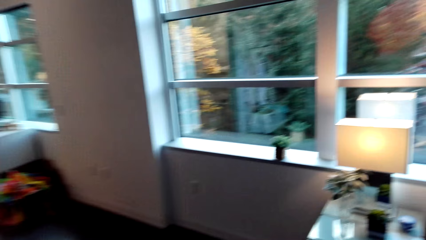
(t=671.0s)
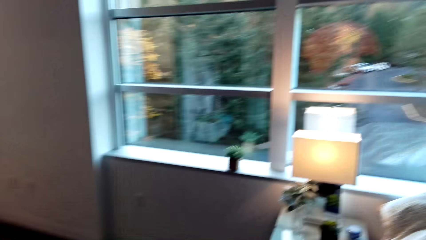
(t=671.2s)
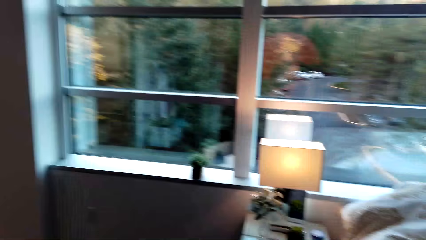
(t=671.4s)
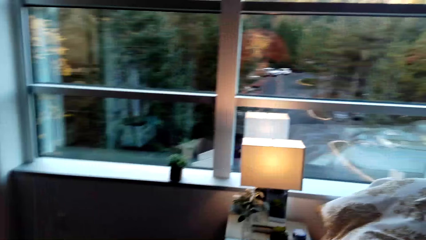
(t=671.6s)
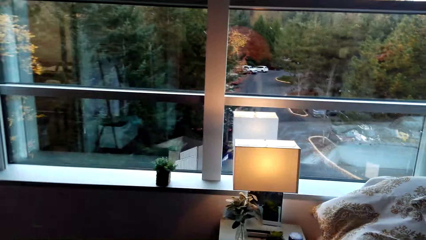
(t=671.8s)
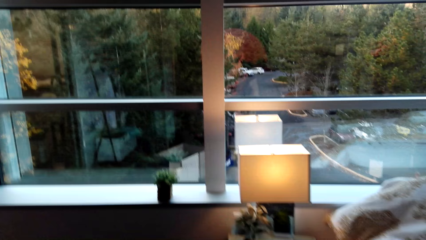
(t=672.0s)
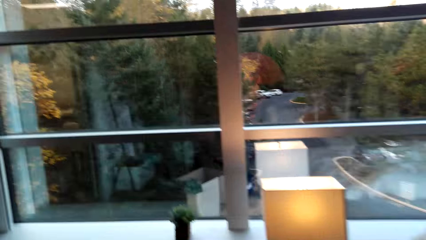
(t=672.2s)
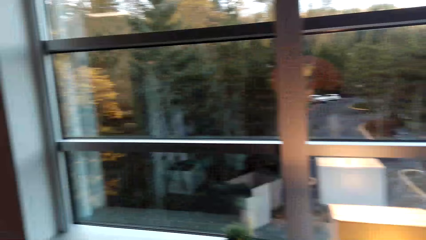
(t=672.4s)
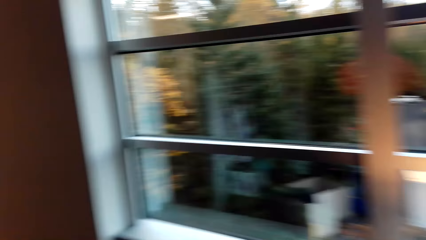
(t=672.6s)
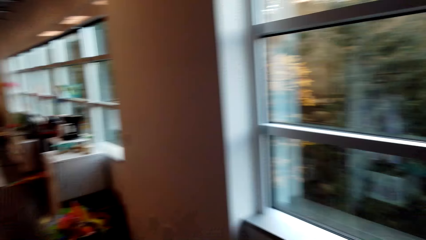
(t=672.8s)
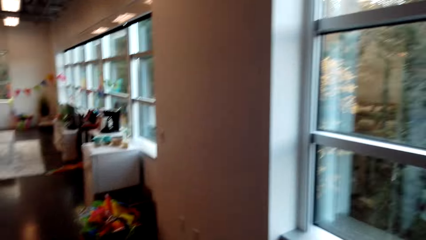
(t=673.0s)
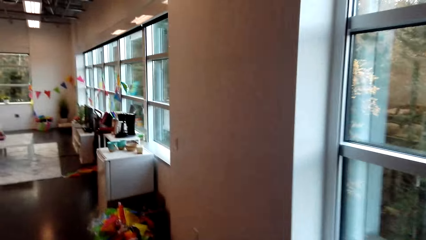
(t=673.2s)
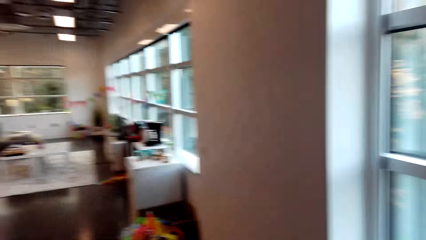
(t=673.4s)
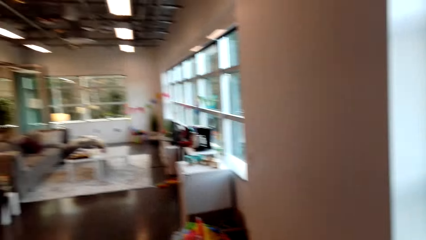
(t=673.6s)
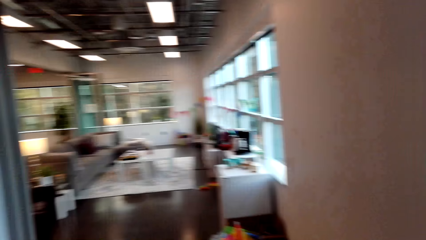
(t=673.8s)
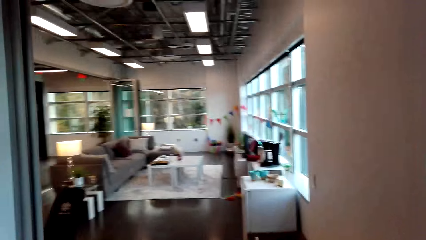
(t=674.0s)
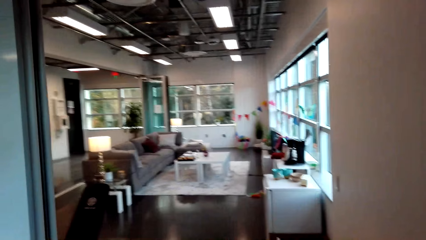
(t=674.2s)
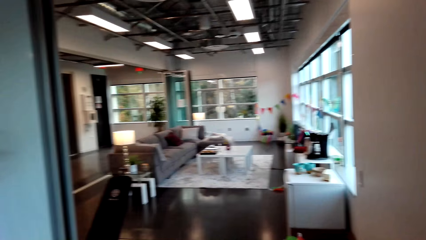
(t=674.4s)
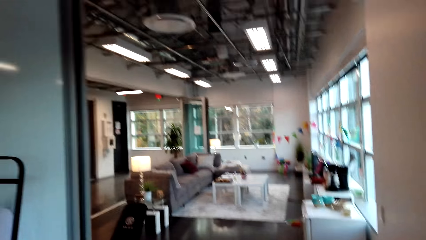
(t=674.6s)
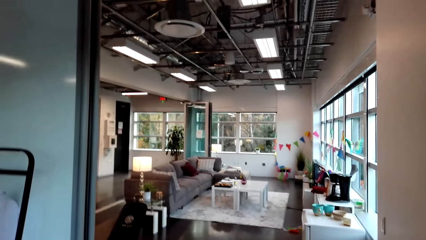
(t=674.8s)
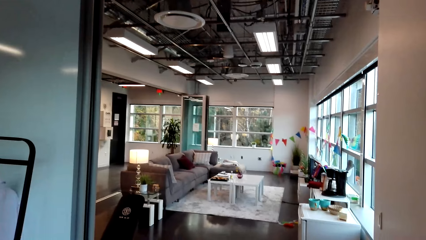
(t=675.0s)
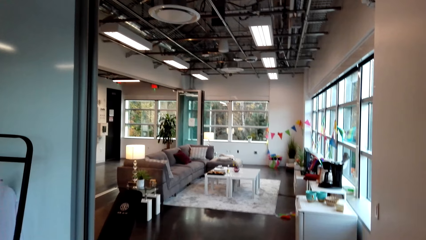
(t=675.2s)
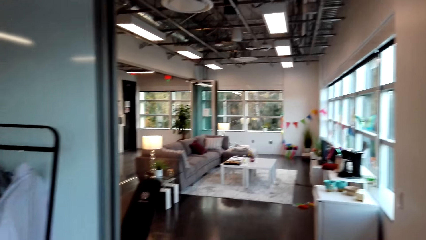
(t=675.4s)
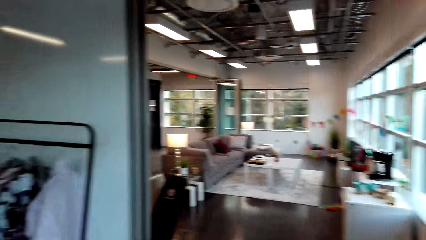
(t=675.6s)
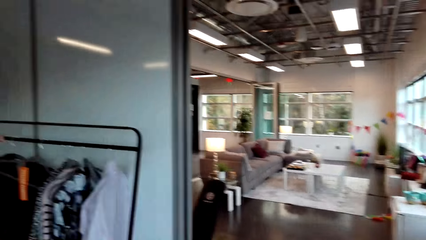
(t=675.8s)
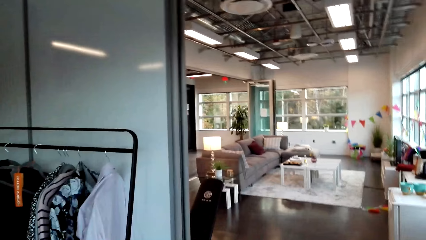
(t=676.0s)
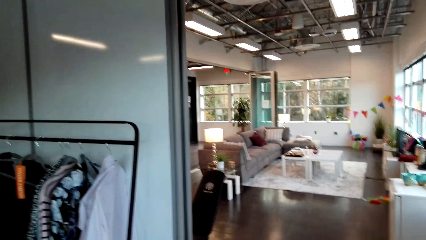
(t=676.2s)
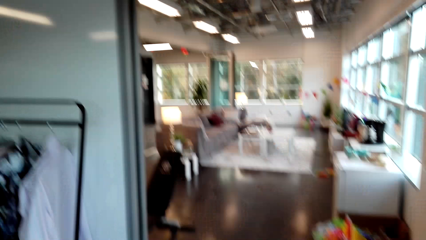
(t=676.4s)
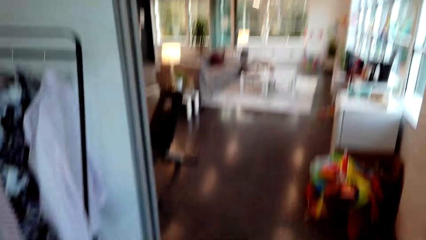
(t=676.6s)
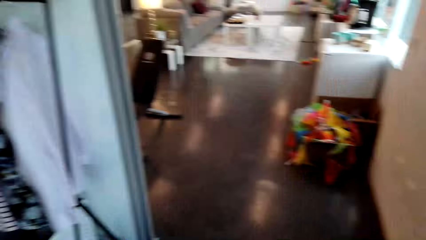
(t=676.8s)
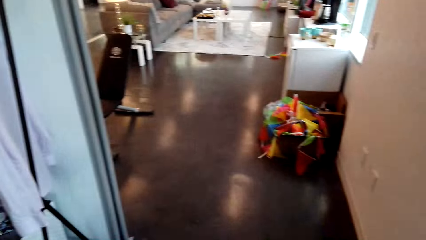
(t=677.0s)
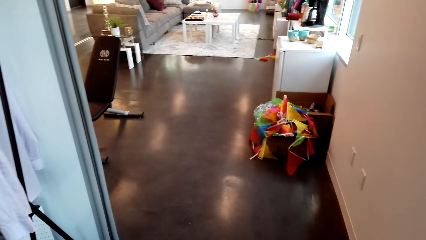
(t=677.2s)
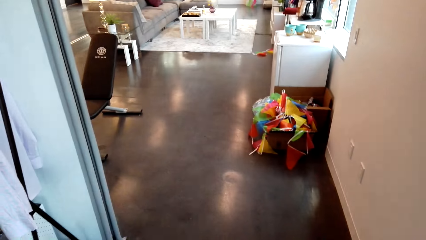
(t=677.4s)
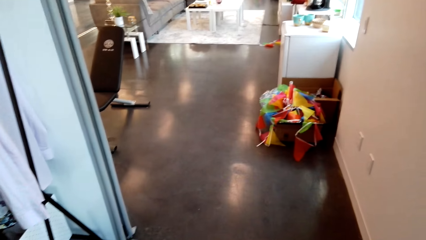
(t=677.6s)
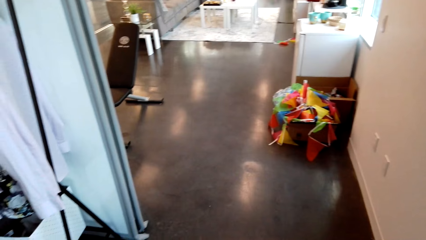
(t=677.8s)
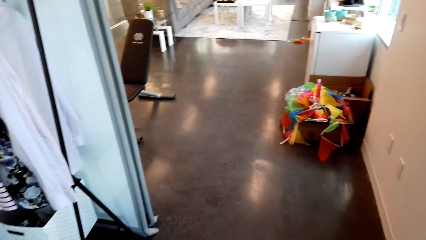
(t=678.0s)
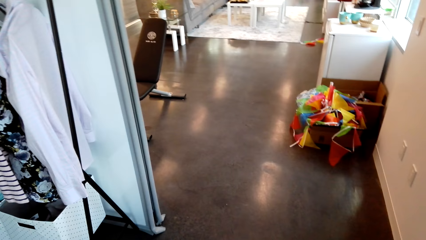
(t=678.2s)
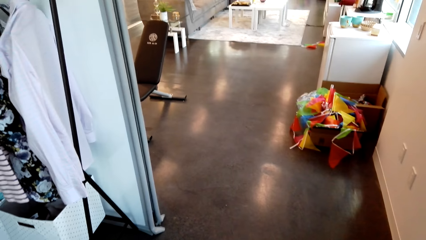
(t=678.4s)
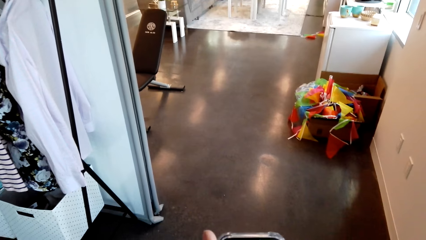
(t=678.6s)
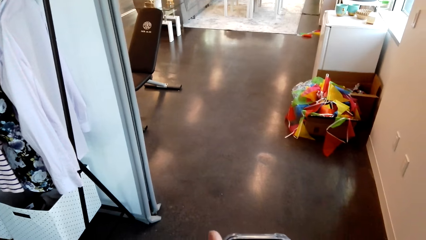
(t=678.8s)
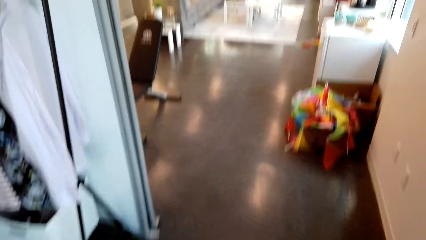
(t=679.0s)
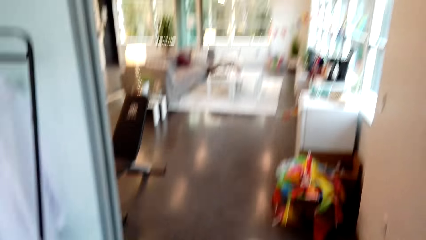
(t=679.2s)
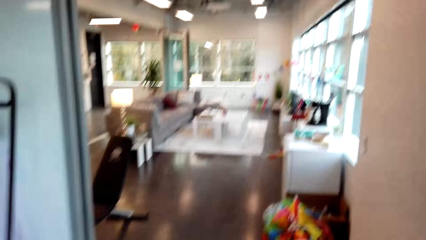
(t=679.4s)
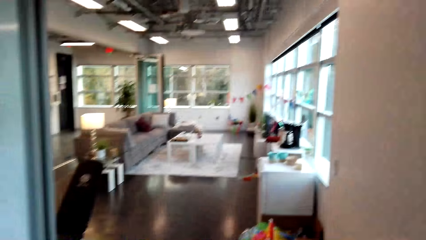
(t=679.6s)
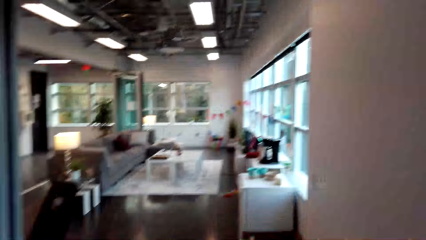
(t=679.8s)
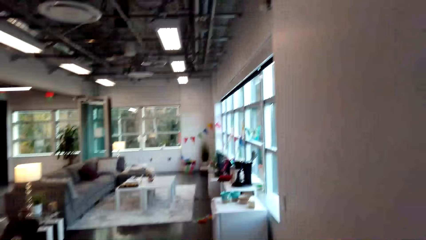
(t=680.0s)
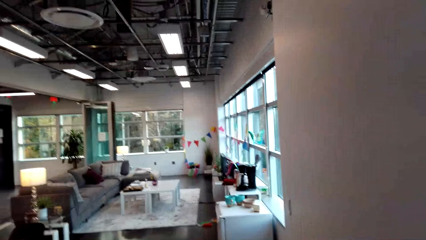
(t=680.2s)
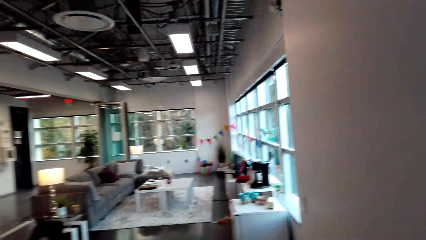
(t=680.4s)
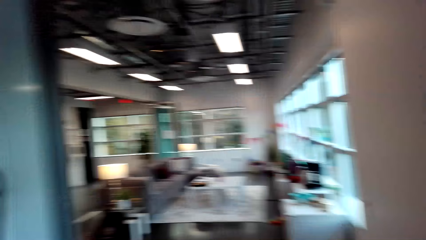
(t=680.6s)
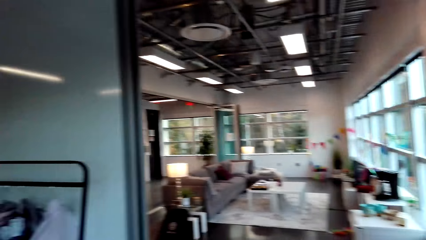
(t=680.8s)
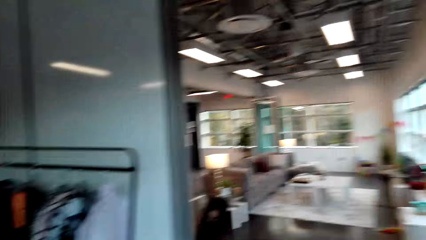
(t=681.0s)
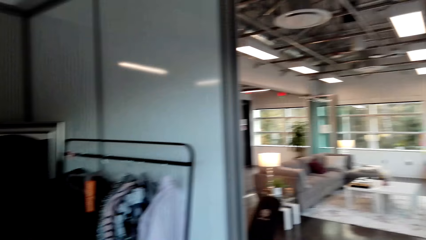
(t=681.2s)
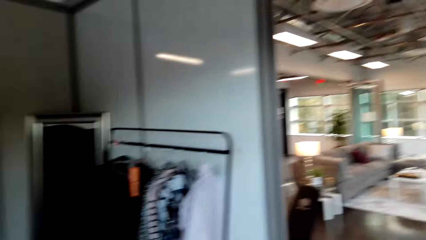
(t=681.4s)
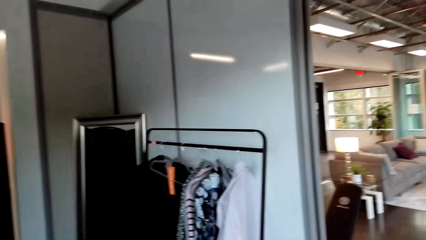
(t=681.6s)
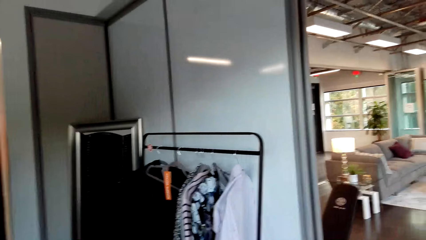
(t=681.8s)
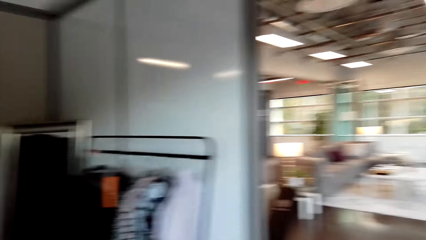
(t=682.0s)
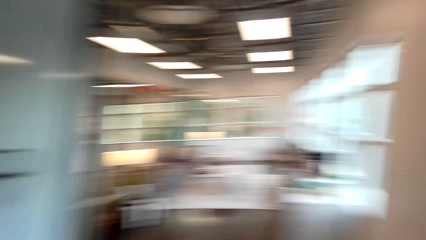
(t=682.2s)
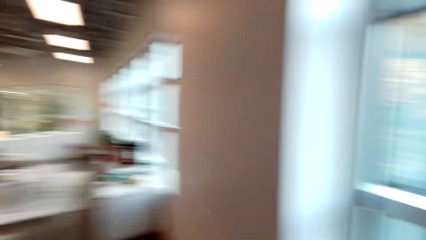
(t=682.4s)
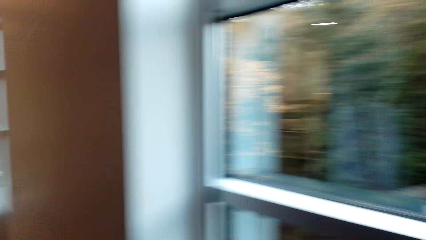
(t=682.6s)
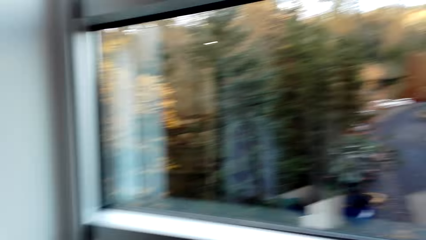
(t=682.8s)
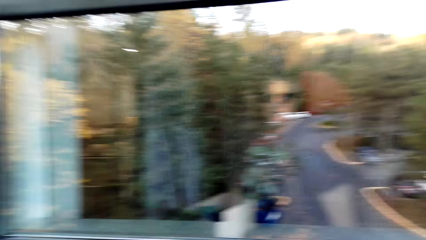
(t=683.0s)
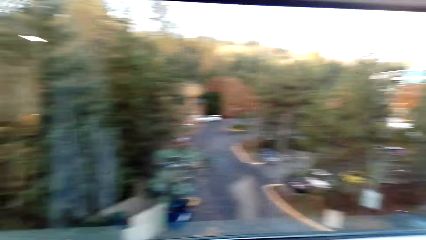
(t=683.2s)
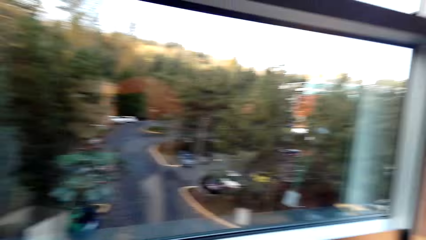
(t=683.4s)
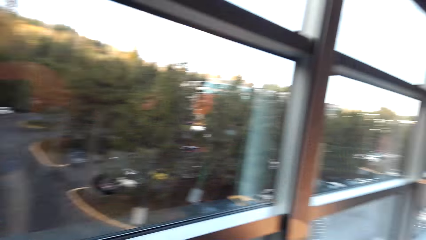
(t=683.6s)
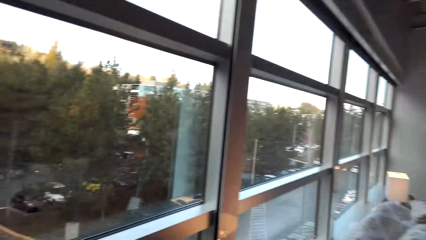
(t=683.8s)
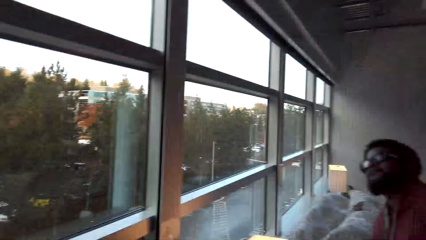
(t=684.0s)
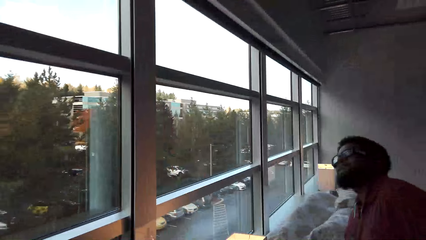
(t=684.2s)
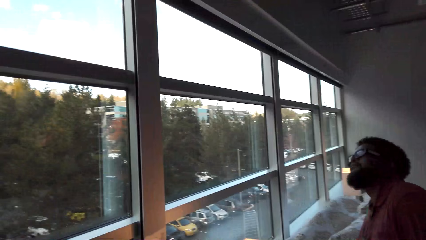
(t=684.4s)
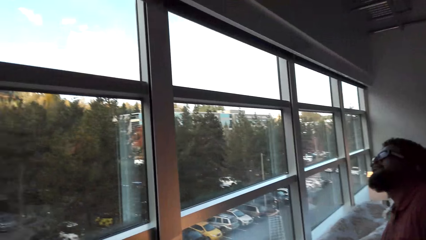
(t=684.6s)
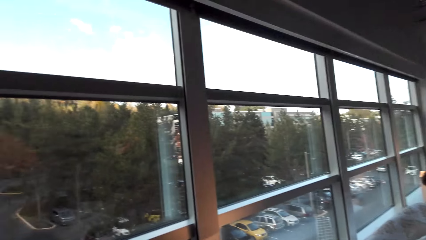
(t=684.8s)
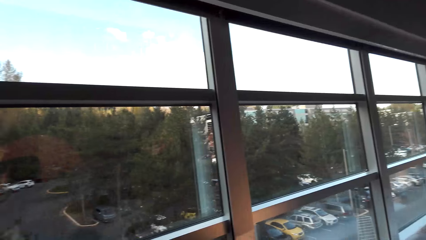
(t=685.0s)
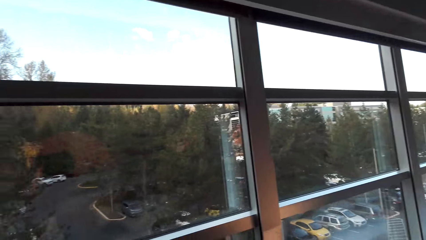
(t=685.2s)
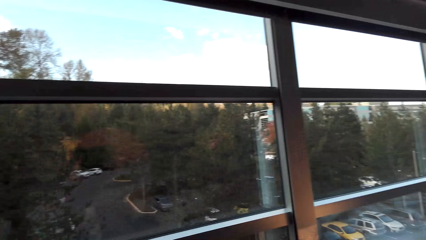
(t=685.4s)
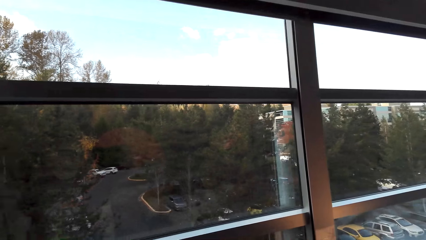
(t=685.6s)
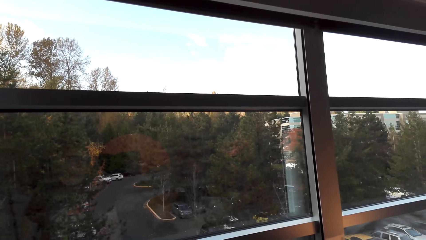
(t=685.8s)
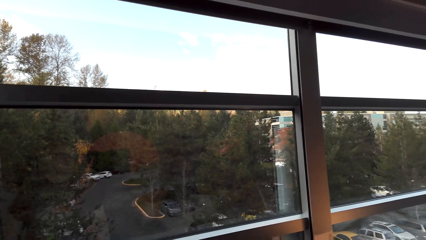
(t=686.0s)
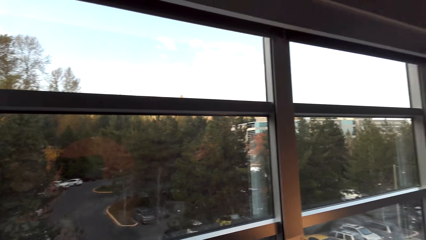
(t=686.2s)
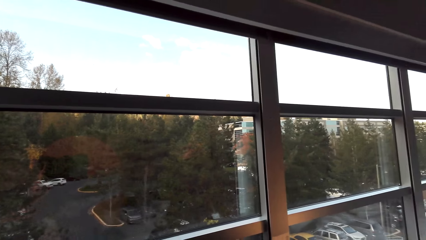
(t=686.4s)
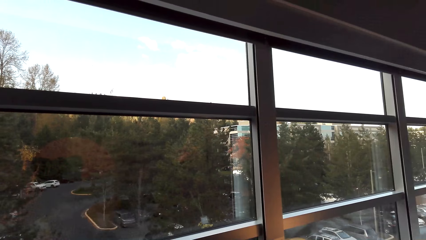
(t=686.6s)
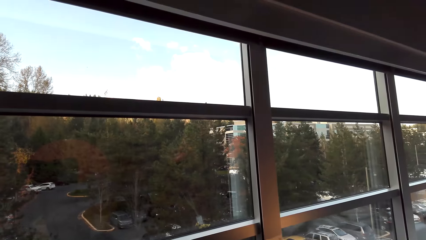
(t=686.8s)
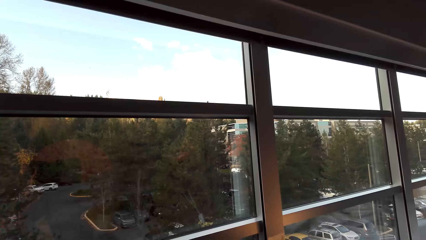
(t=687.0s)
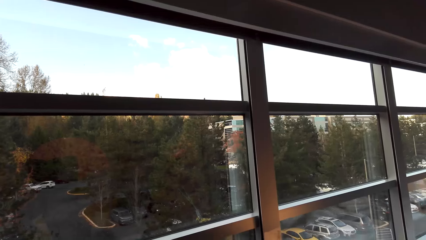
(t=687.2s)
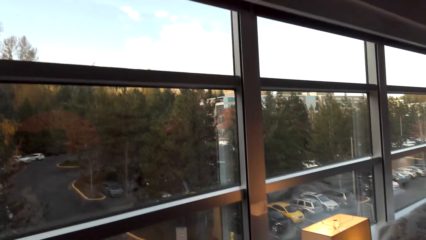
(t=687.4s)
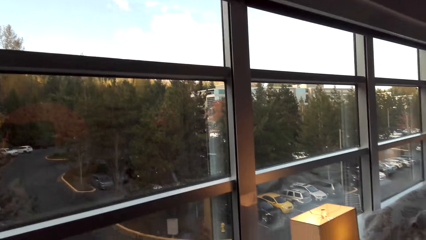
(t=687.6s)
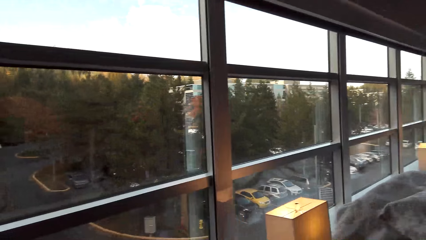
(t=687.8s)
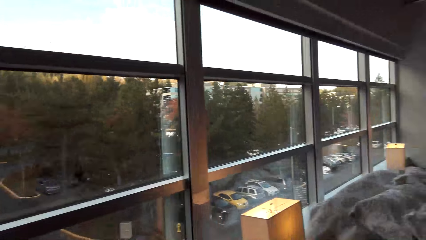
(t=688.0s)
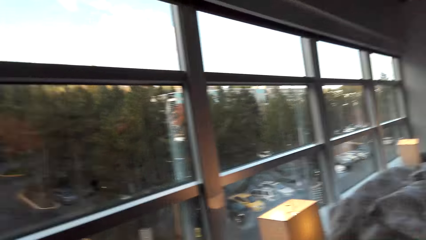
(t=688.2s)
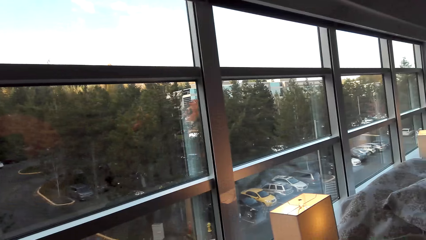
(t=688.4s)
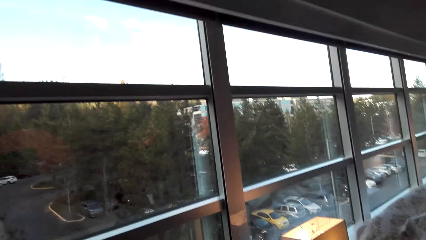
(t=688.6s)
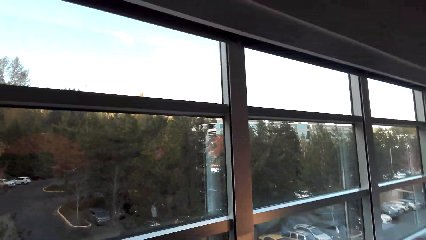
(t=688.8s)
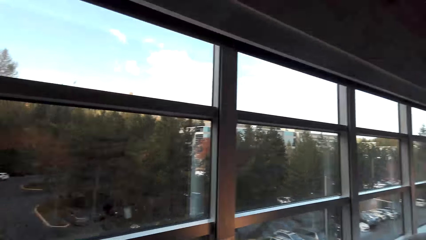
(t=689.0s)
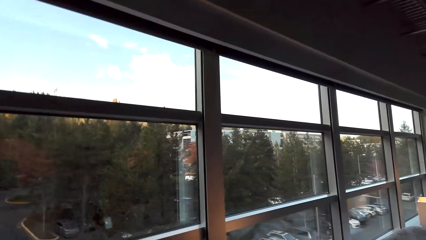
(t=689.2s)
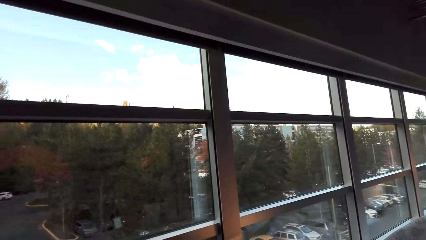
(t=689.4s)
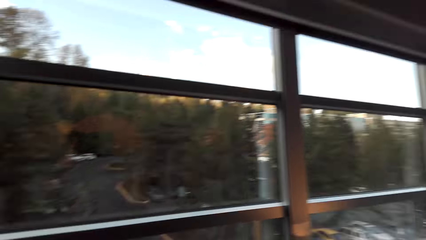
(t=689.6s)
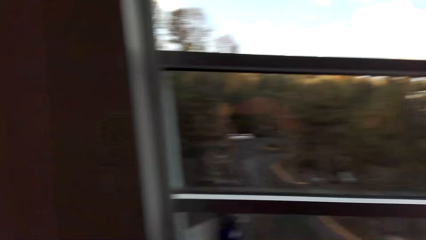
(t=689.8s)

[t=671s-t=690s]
The camera wearer looks outside the window. A man stands beside the camera wearer.
